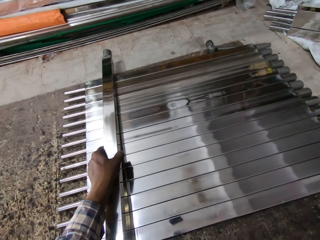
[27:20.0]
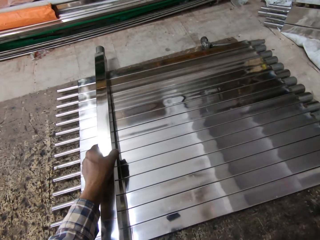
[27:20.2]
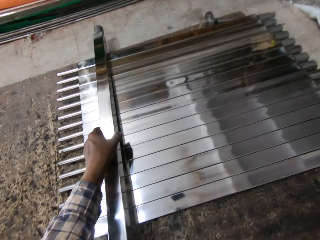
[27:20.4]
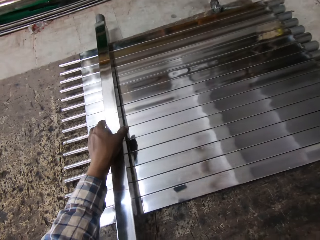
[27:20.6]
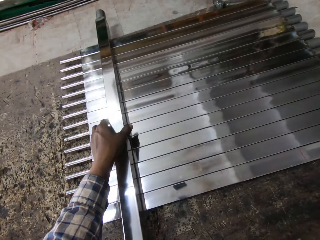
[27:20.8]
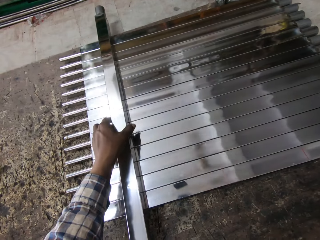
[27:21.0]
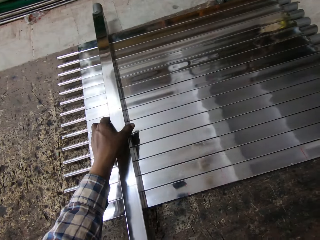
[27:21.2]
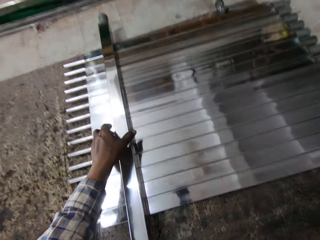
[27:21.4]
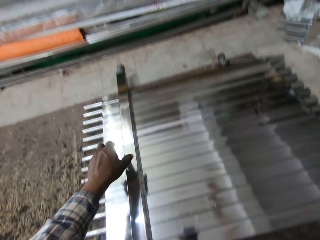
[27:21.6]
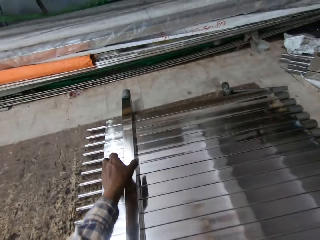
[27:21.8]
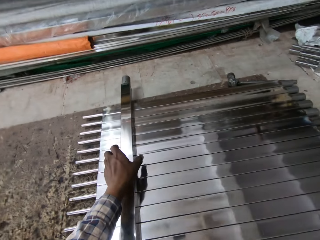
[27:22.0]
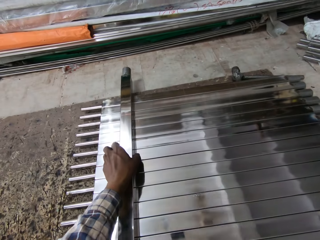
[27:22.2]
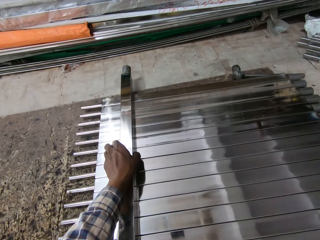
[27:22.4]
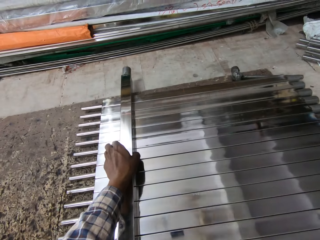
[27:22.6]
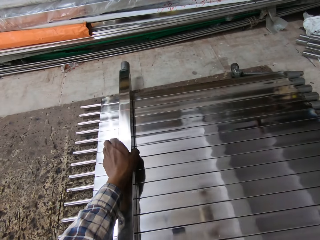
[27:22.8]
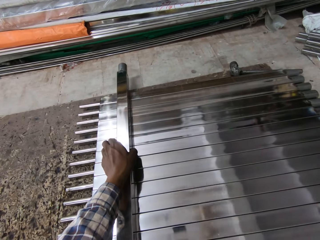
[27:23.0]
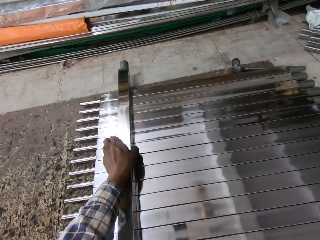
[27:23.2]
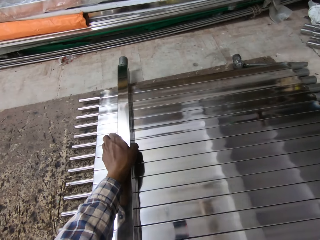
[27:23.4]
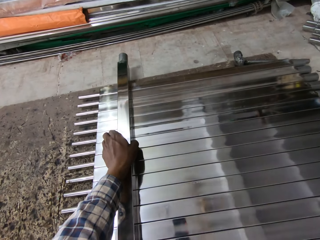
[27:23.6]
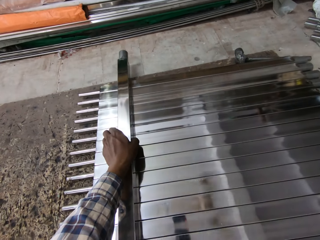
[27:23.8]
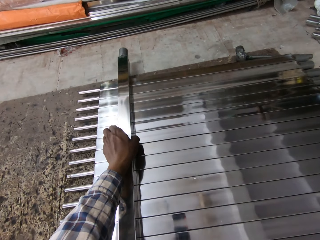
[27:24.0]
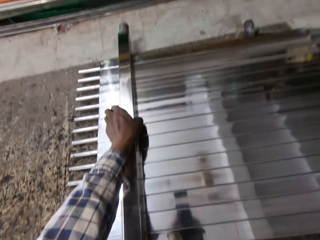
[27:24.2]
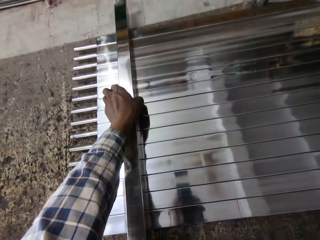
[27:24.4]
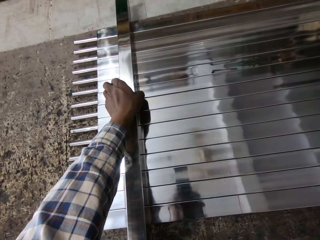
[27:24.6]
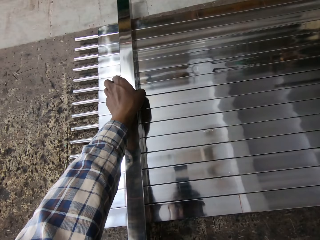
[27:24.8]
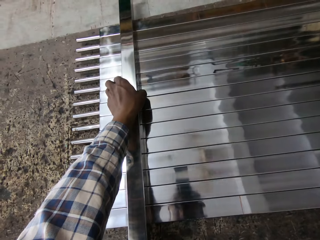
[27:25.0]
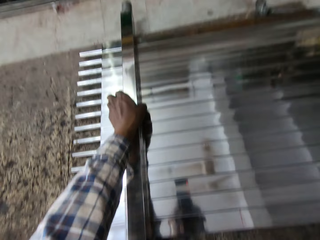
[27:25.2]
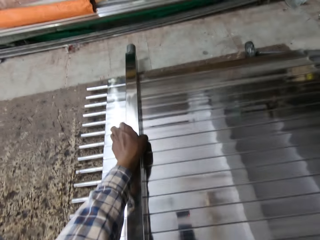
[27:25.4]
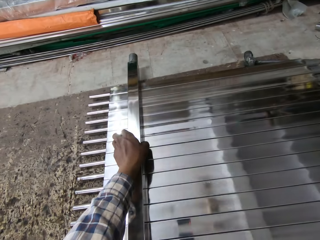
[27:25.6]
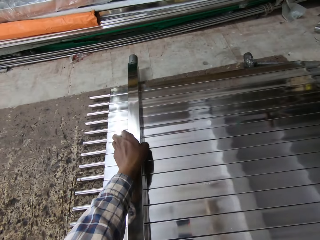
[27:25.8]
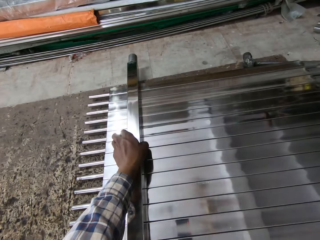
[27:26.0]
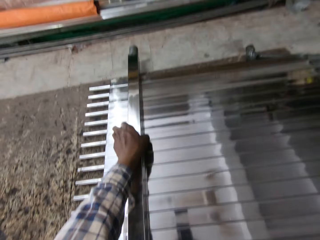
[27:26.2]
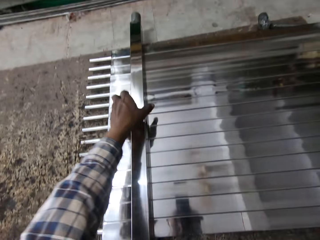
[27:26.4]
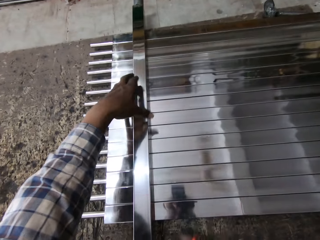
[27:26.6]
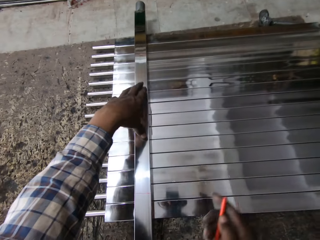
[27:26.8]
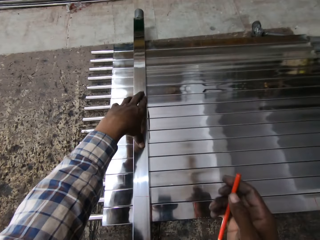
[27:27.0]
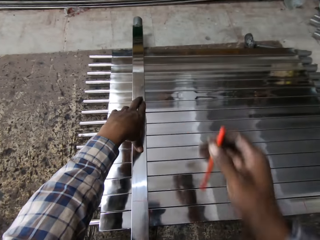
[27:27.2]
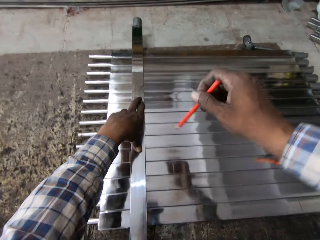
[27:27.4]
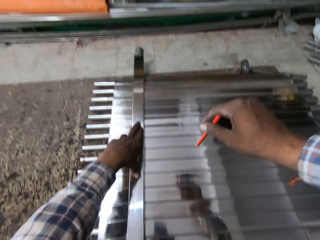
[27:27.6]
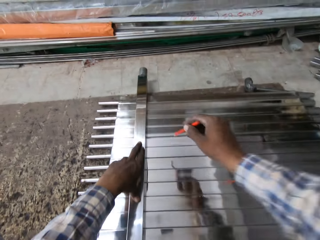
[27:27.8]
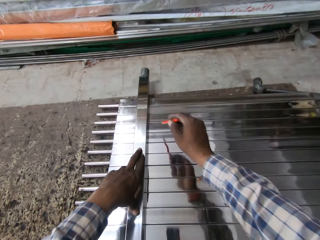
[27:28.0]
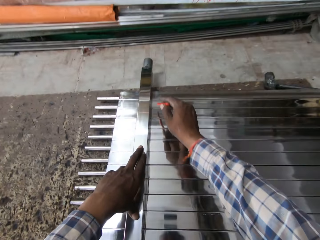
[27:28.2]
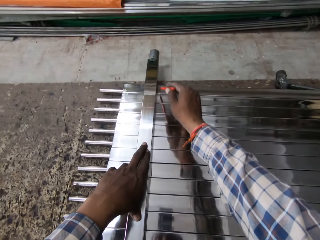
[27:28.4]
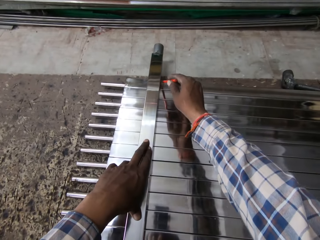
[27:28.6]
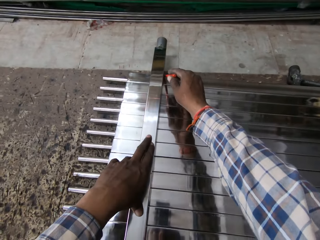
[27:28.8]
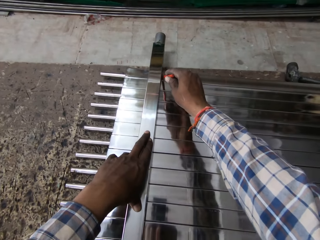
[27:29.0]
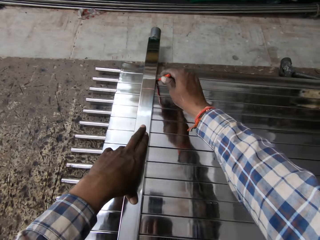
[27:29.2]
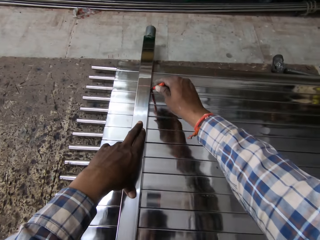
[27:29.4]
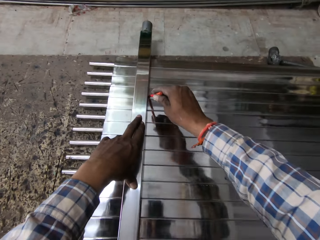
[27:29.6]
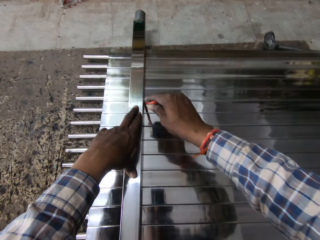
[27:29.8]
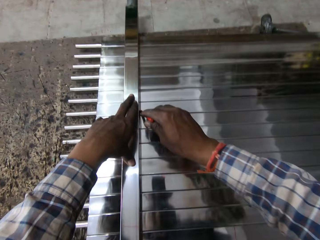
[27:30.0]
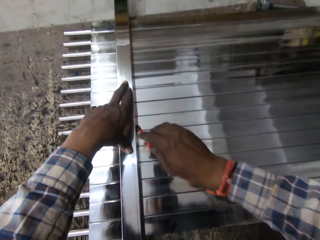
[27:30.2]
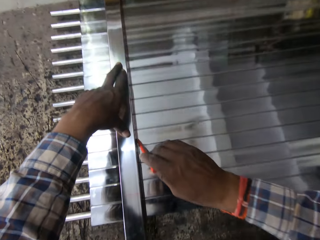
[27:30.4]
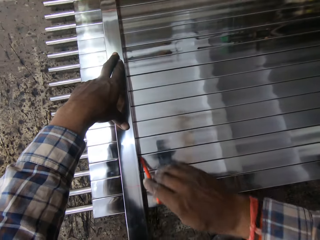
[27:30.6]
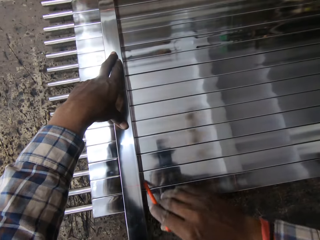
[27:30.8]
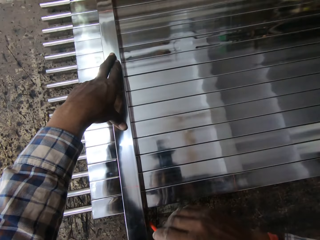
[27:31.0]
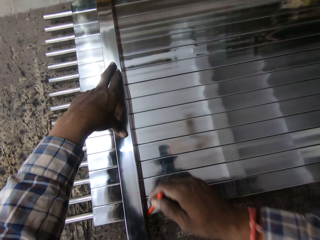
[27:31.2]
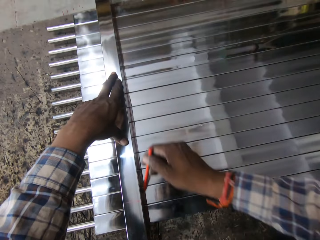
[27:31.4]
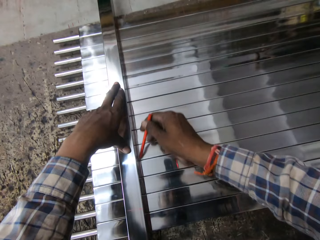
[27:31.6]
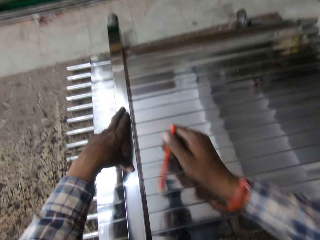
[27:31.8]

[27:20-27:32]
The camera wearer places the stainless steel baluster in his hand on the stainless steel balusters on the floor. He aligns the stainless steel baluster. He marks the stainless steel balusters on the floor with the pencil.

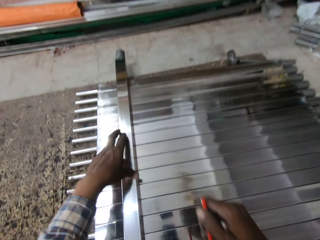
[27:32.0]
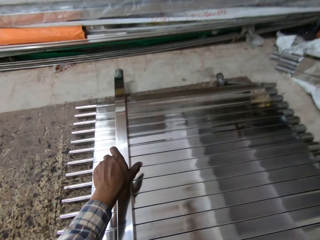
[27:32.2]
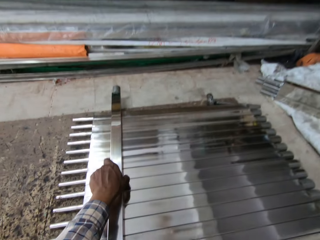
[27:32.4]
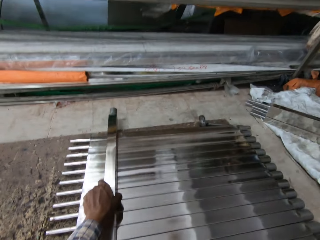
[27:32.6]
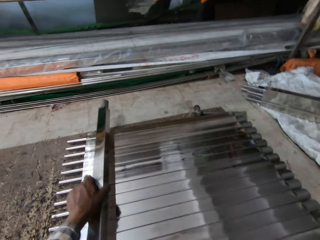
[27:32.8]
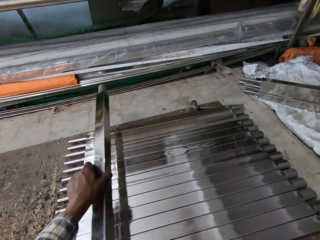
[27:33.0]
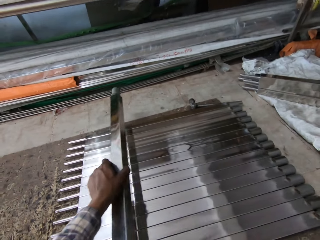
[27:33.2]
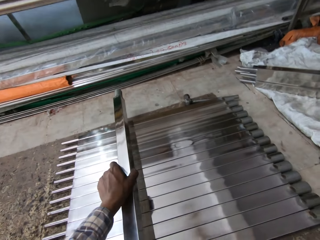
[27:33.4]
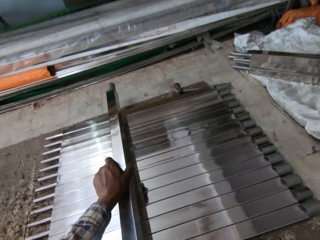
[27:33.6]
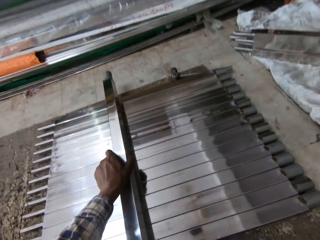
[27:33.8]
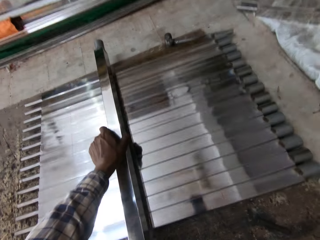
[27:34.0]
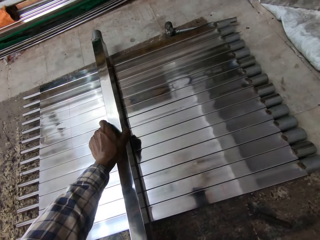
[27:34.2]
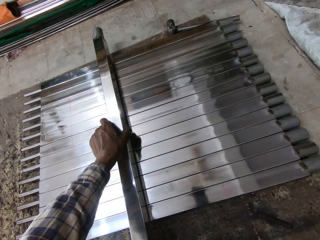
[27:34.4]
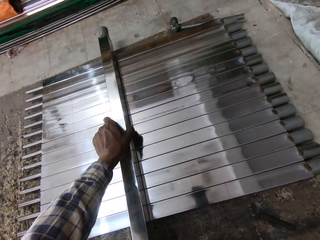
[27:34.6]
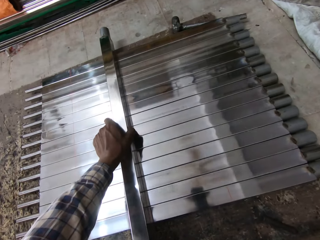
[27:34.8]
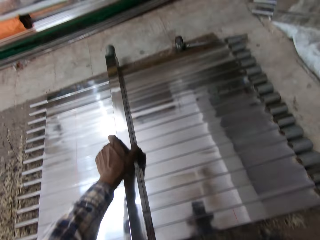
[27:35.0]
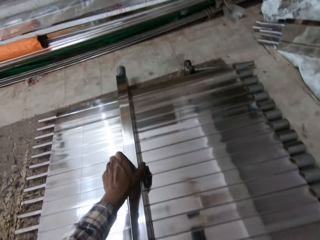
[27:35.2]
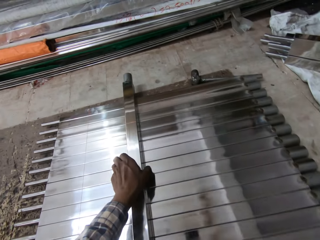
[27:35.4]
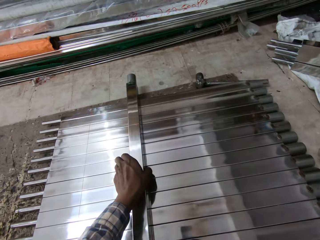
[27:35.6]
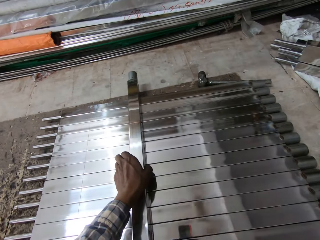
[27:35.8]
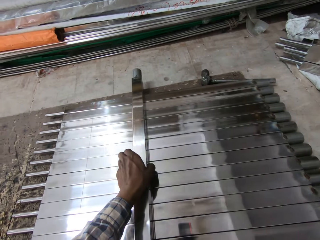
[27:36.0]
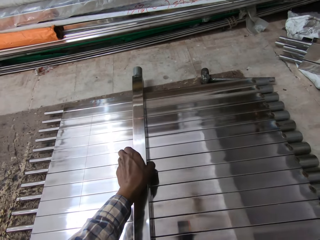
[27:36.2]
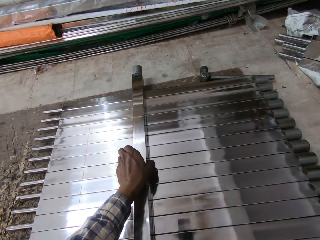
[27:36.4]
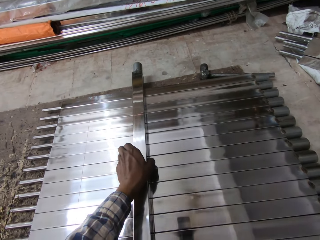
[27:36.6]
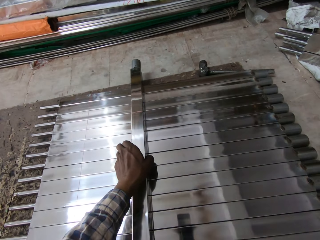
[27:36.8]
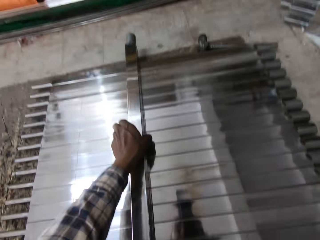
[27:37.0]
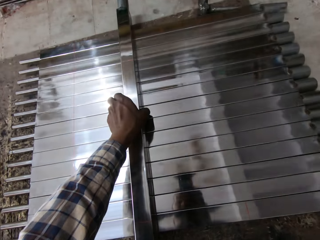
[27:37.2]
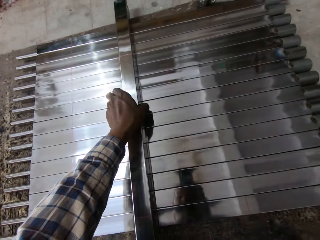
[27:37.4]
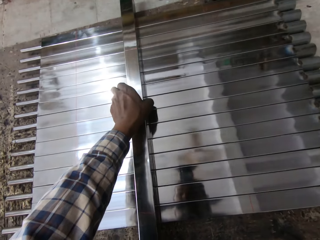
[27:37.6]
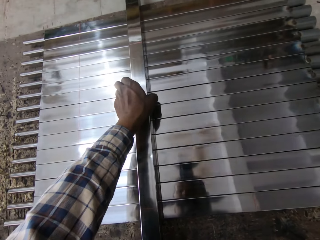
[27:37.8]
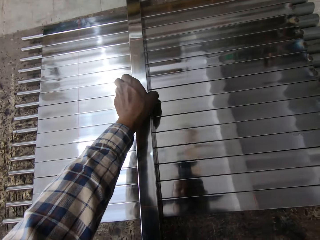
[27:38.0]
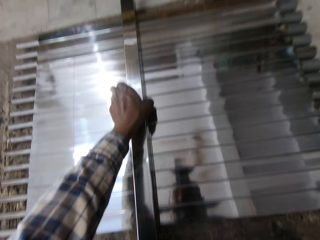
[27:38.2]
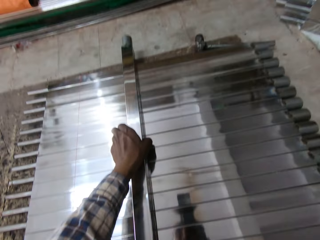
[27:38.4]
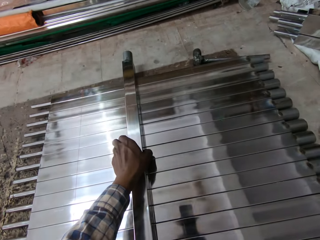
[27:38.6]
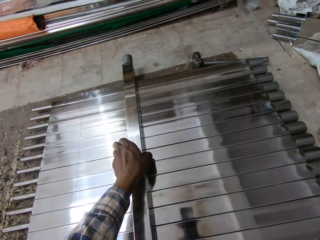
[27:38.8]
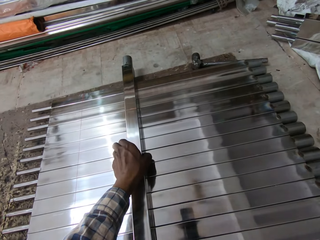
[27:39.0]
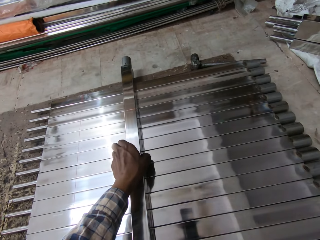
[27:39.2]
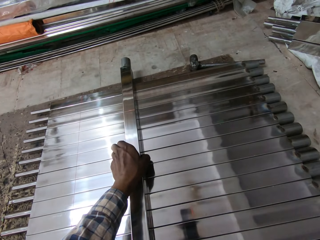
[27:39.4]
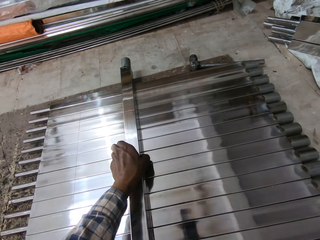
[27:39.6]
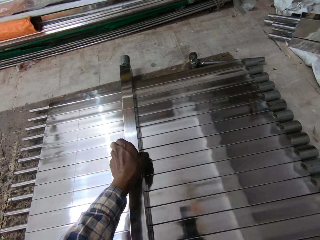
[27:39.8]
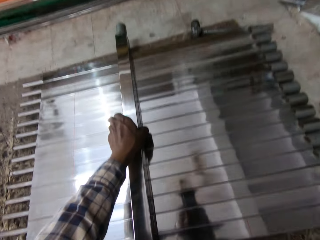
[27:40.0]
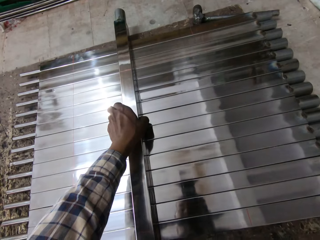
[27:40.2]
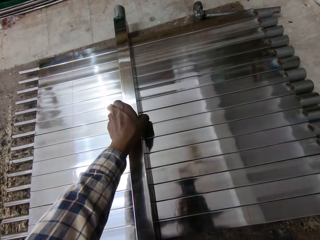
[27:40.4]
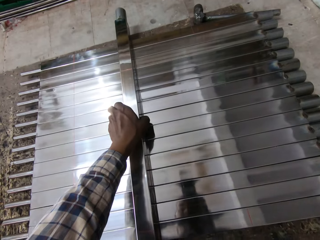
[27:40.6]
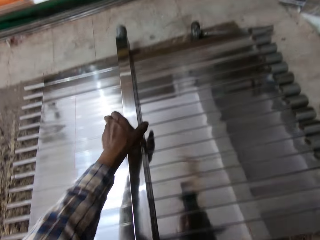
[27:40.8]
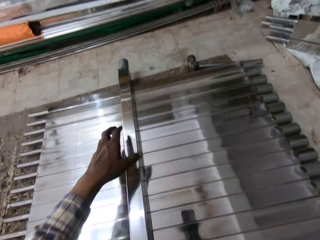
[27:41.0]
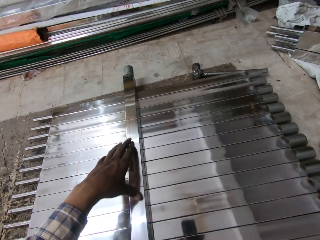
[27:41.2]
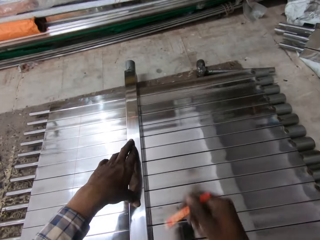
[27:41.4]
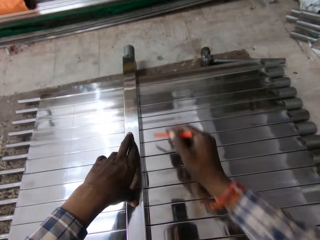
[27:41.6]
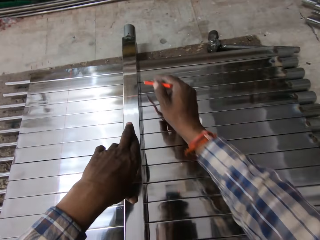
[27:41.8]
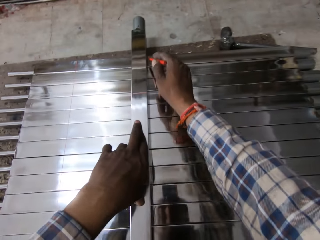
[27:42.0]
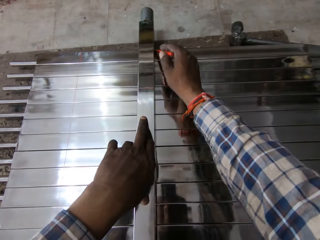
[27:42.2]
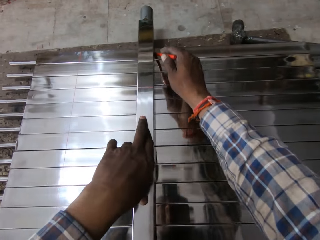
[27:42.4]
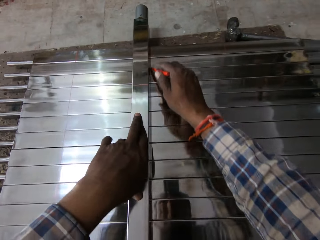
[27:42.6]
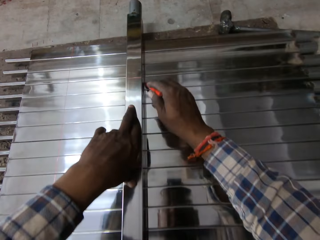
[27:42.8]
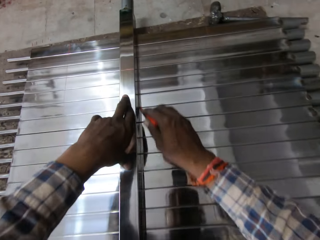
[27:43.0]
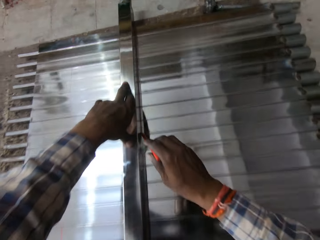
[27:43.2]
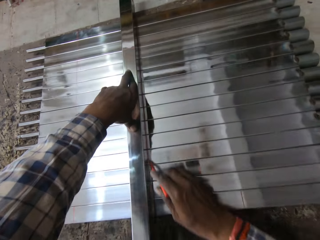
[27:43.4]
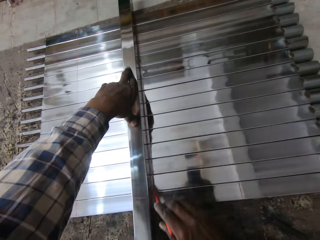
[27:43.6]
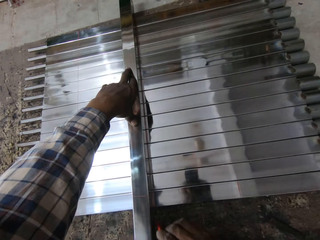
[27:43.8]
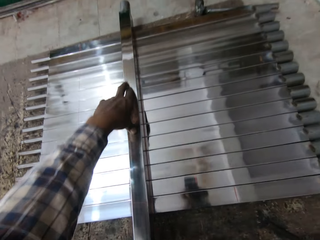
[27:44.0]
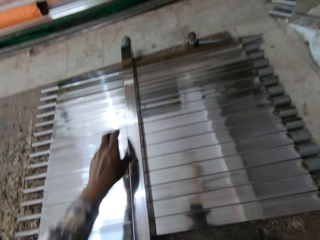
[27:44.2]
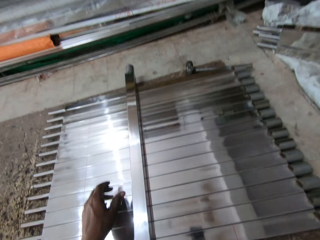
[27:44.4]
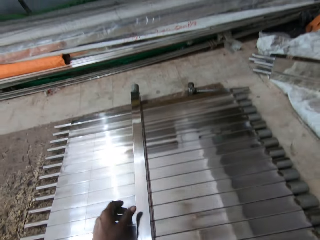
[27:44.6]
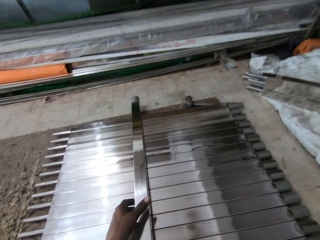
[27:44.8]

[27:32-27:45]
The camera wearer picks up the stainless steel baluster. He places the stainless steel baluster in his hand on the stainless steel balusters on the floor. He marks the stainless steel balusters on the floor with the pencil.
